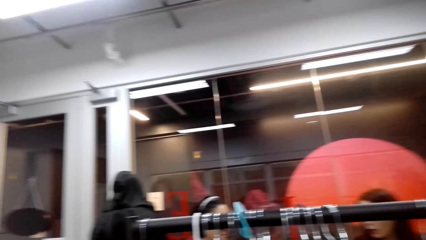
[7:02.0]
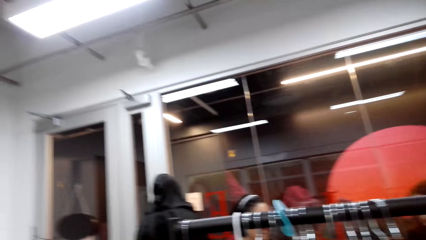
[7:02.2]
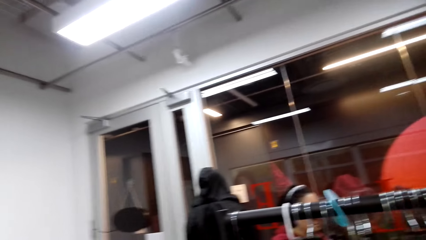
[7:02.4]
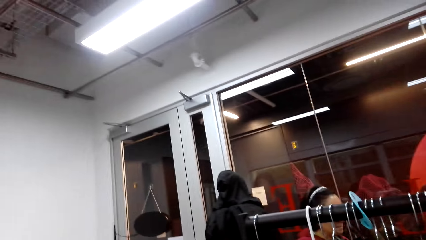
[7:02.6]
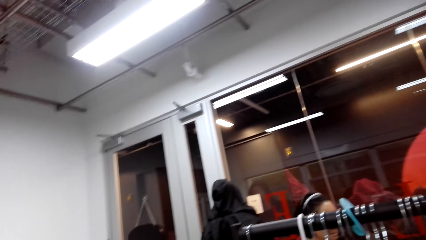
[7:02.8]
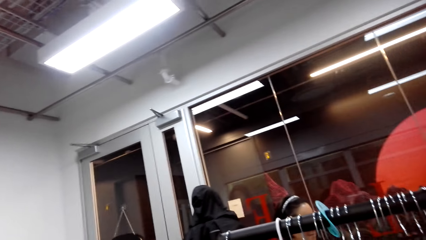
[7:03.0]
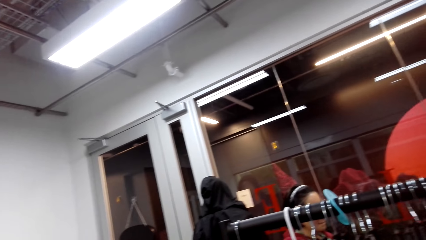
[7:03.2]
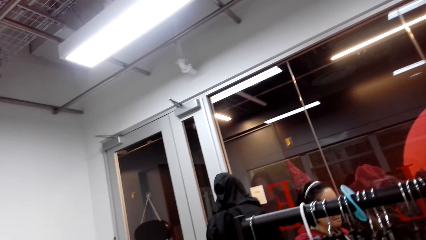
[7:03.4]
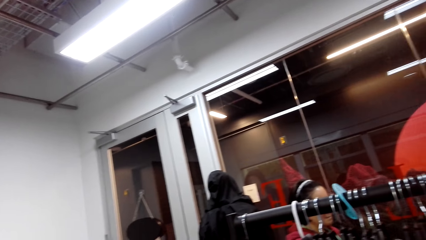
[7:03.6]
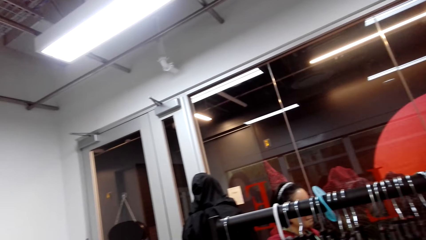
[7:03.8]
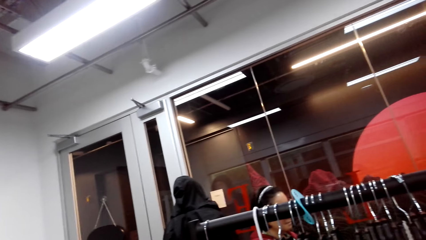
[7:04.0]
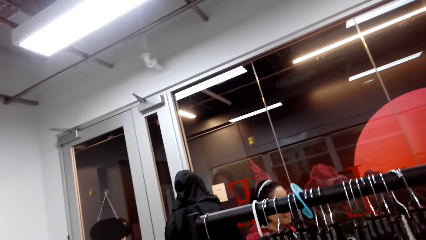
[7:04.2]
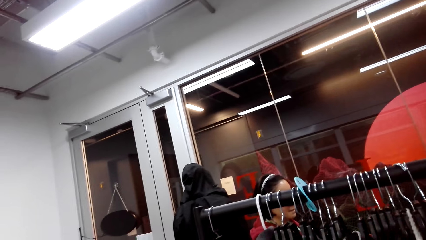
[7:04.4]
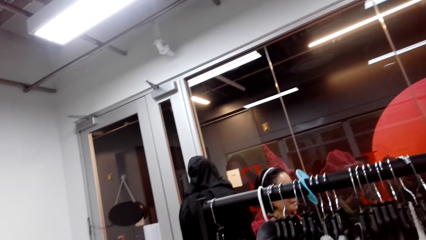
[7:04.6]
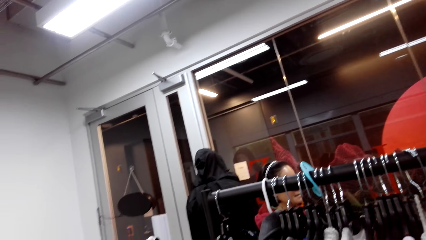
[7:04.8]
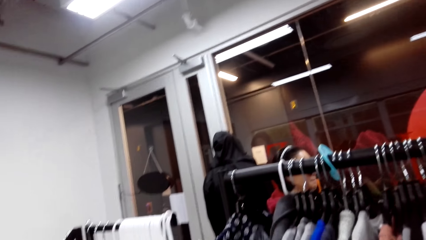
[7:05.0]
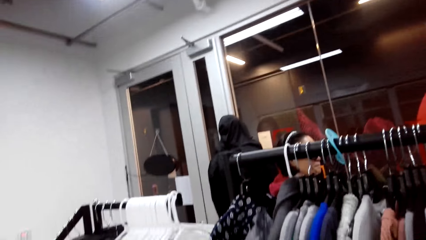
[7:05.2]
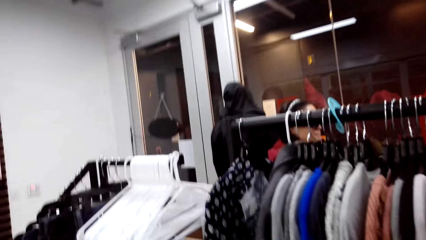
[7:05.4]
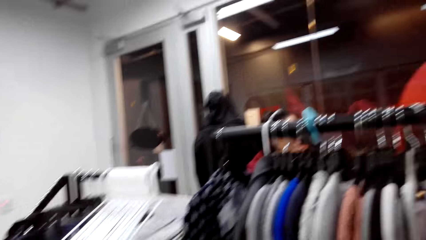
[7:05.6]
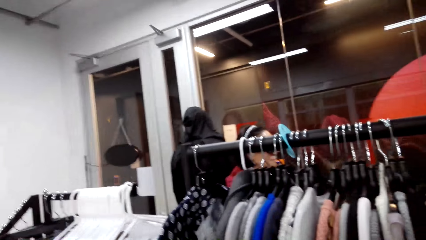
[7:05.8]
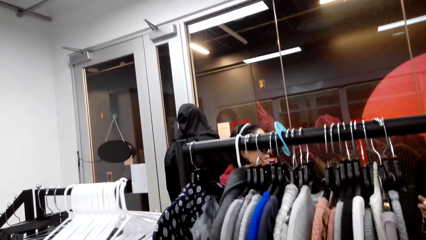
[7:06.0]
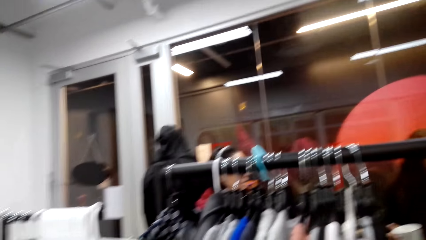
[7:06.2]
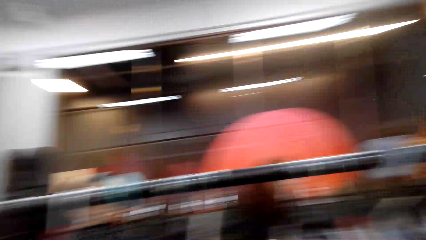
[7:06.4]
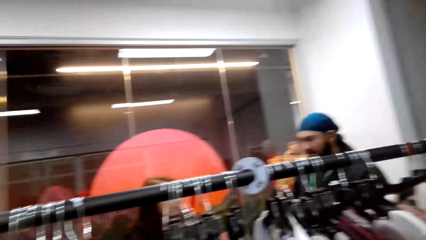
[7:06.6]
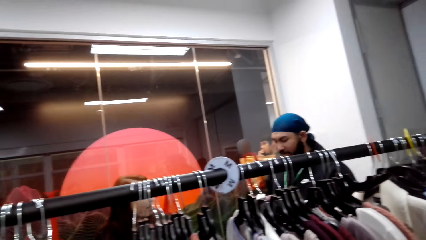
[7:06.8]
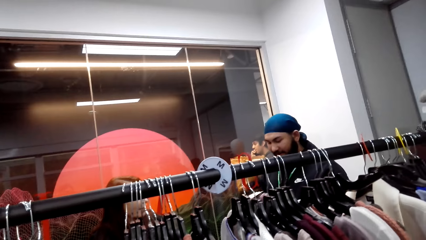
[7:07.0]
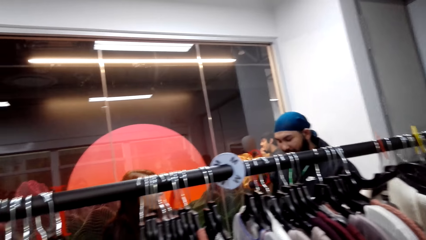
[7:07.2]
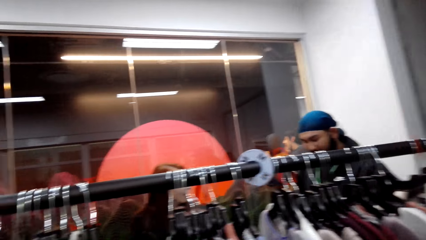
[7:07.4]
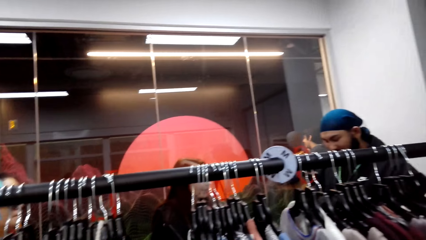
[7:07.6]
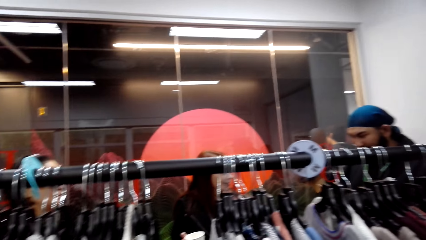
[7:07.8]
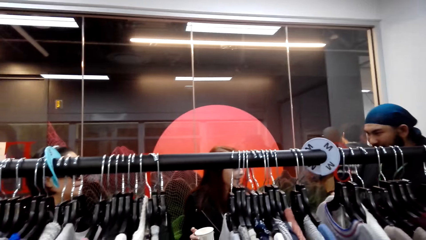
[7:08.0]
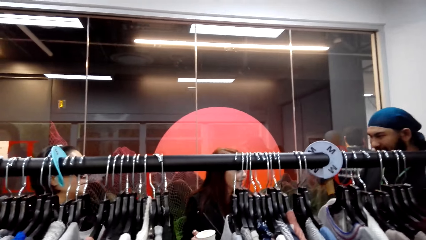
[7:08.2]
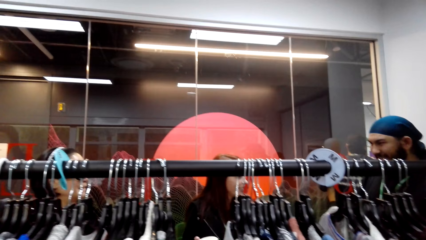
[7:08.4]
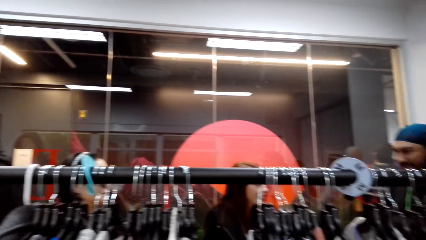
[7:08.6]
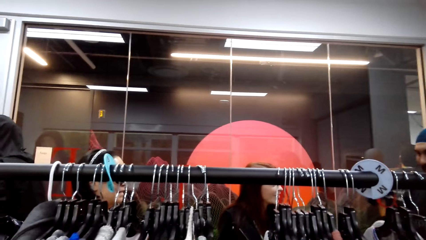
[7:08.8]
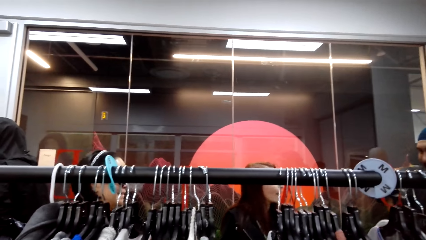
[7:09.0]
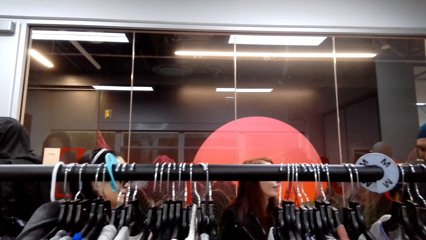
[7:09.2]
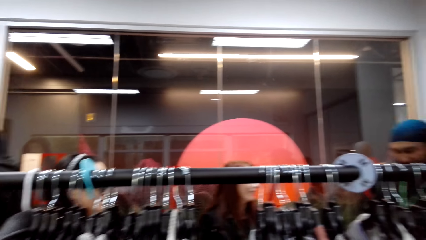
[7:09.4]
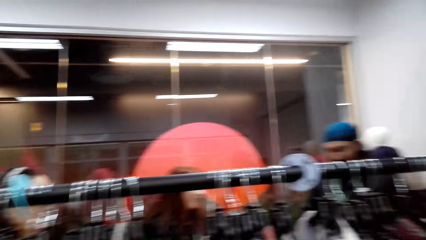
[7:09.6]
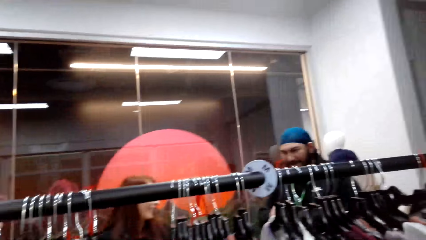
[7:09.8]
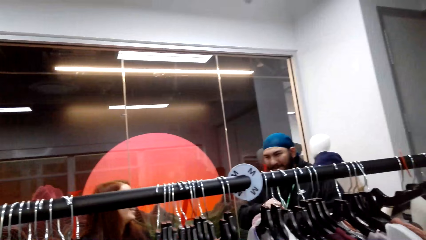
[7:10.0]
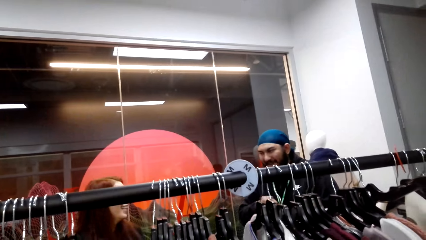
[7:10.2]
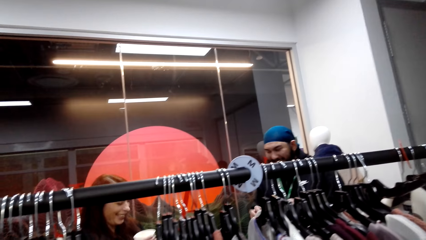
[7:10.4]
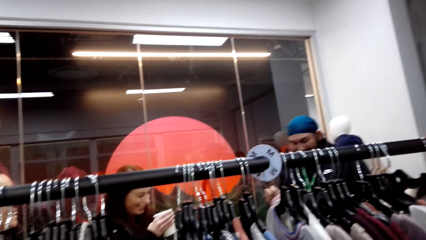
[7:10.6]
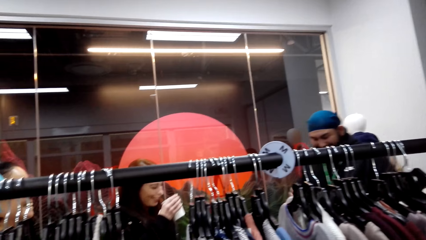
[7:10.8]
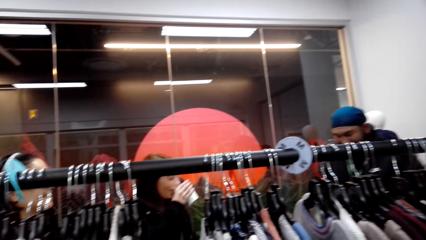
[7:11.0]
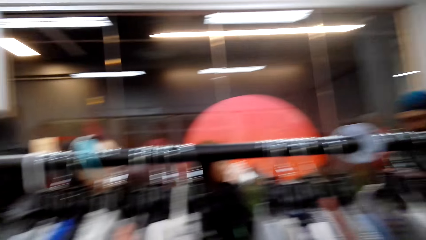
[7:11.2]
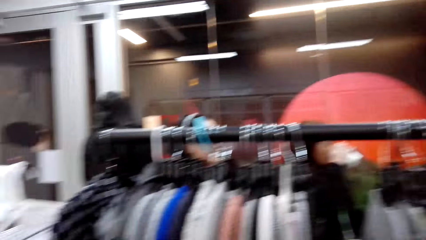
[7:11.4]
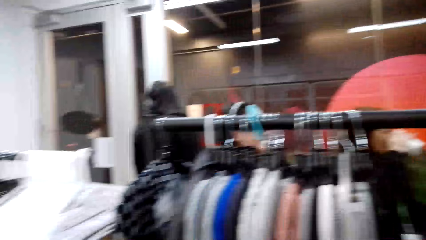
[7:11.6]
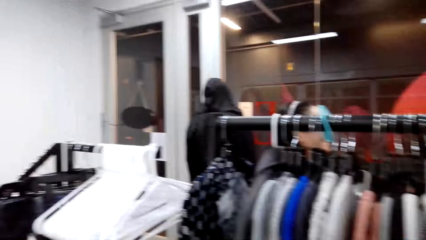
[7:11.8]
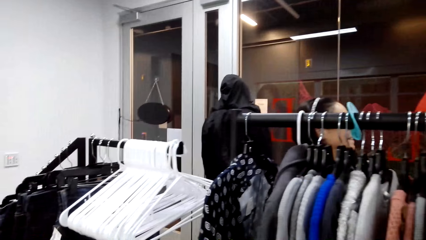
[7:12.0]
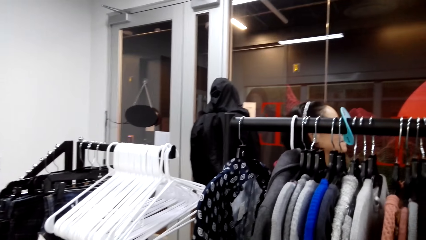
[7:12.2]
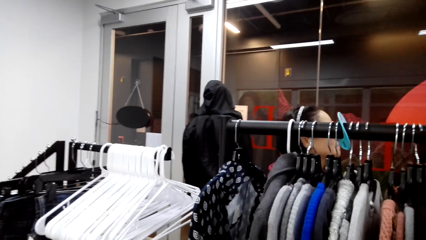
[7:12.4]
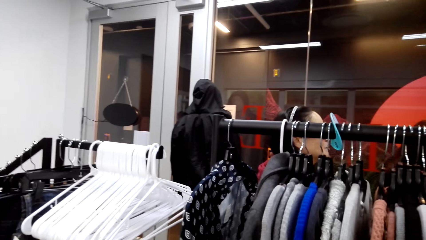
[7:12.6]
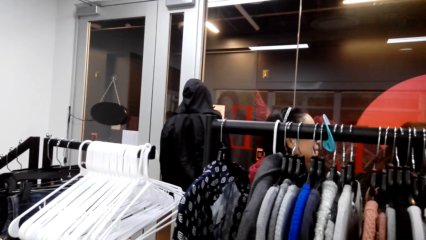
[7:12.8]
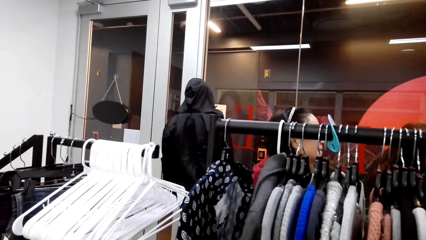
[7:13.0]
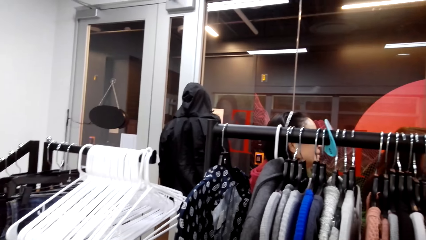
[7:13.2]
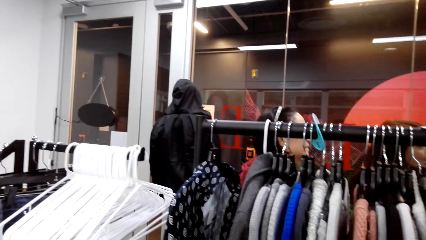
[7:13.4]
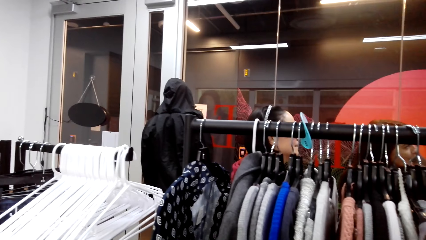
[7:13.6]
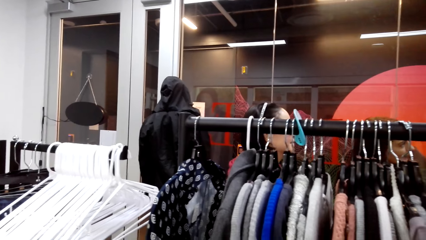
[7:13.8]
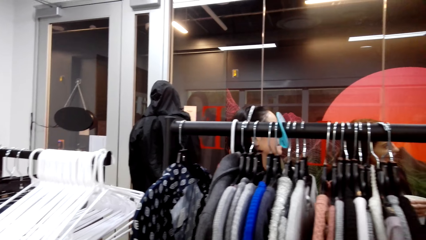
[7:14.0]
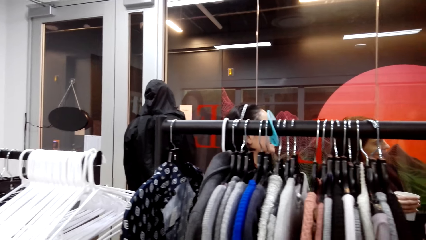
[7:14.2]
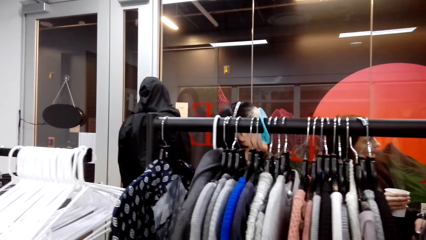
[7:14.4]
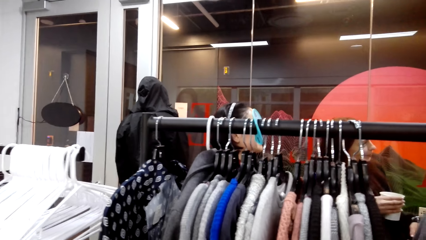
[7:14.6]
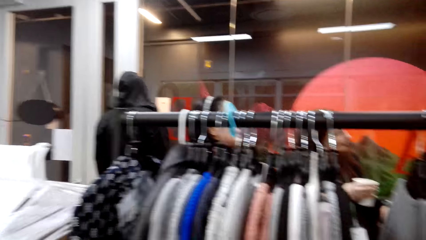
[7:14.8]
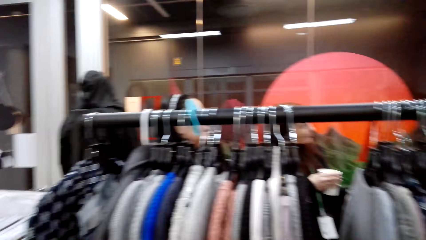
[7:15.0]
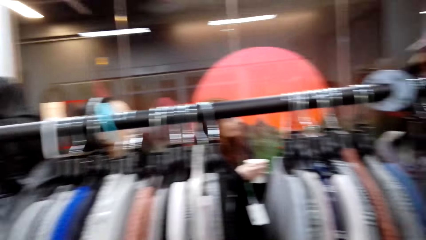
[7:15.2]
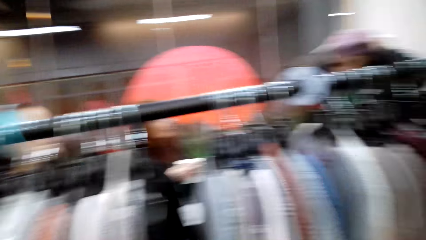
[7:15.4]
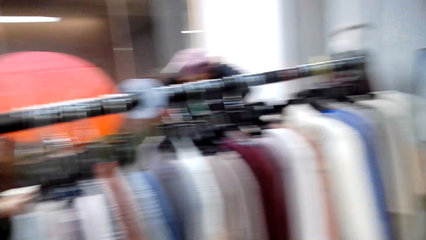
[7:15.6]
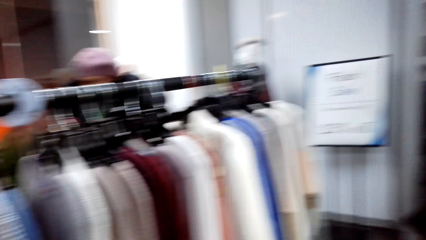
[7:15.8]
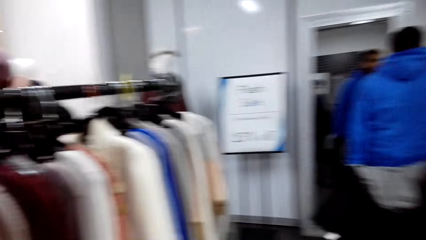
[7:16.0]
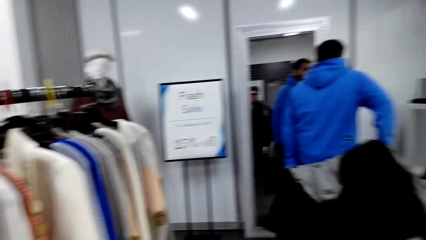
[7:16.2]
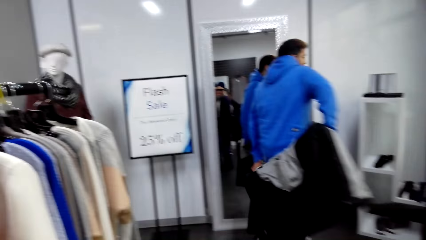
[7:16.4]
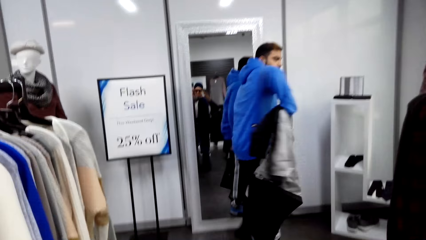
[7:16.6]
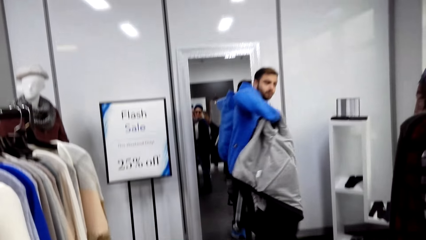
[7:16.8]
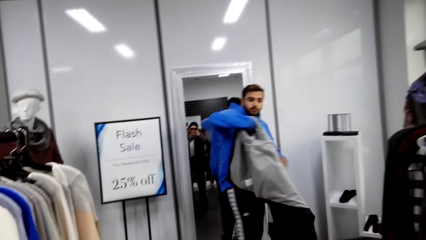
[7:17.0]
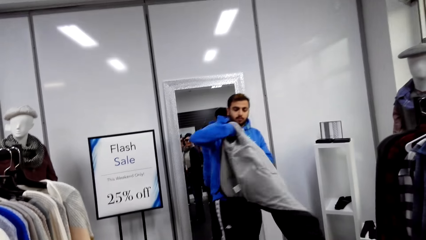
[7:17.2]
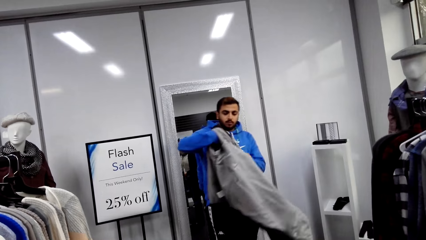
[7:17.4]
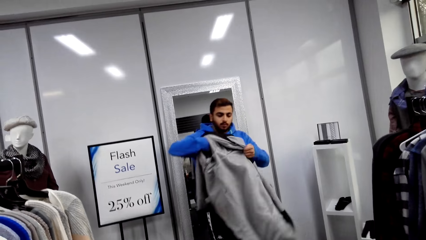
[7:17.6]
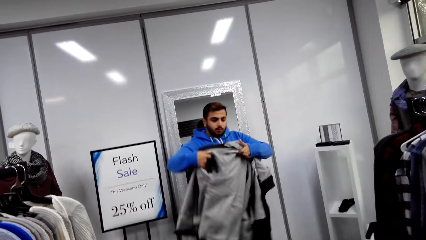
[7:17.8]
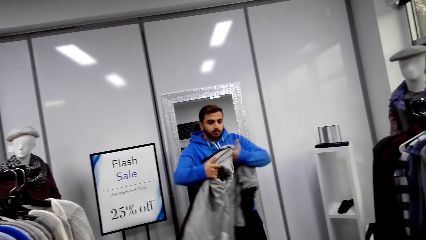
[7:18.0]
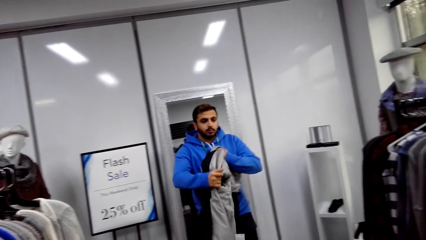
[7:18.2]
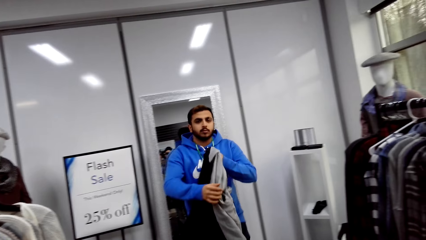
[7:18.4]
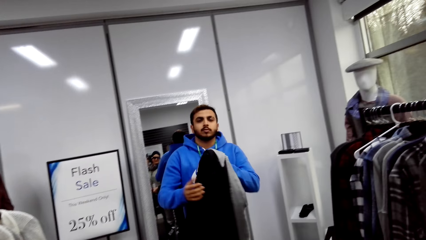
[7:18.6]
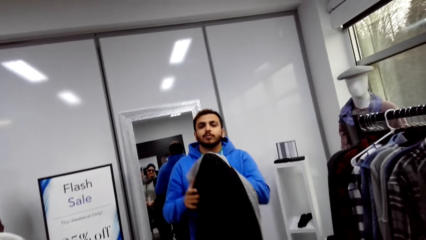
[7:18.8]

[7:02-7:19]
The camera wearer looks around the store.
